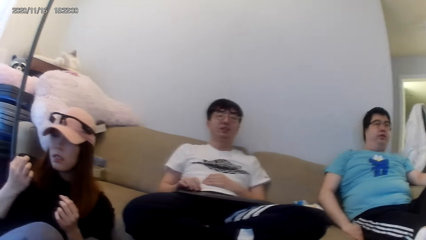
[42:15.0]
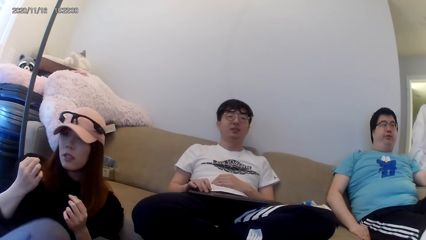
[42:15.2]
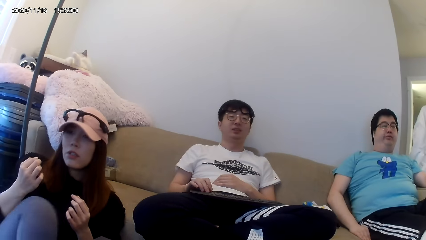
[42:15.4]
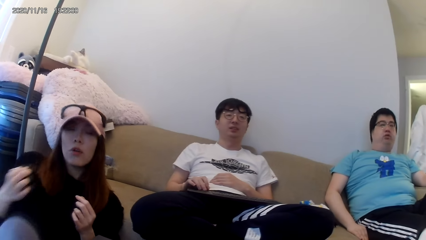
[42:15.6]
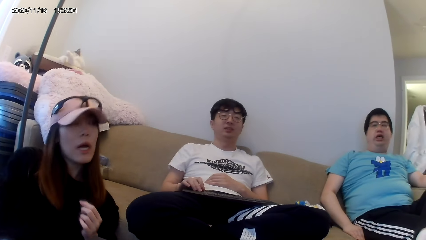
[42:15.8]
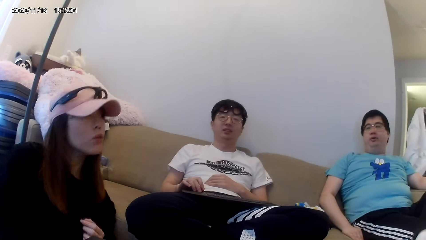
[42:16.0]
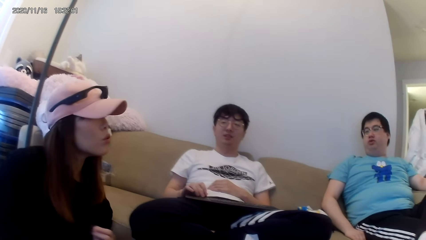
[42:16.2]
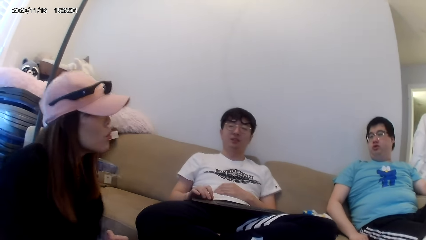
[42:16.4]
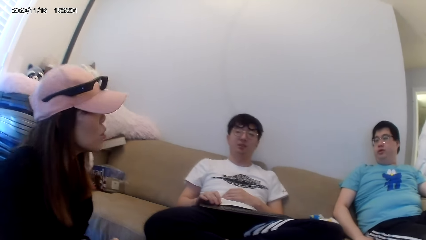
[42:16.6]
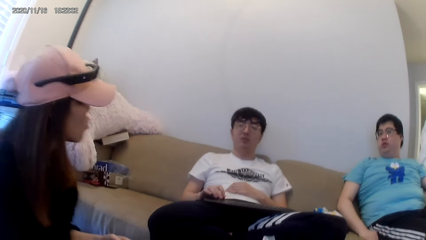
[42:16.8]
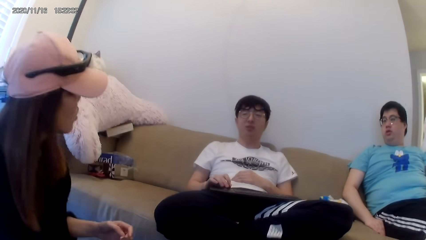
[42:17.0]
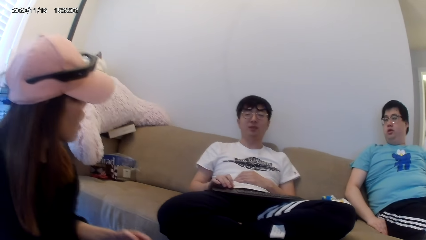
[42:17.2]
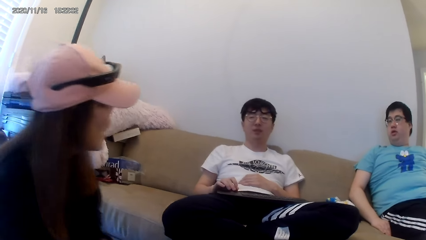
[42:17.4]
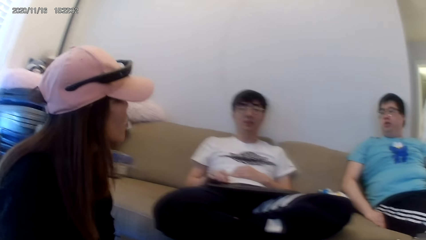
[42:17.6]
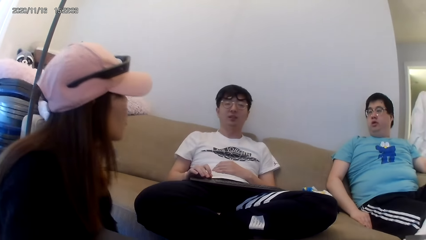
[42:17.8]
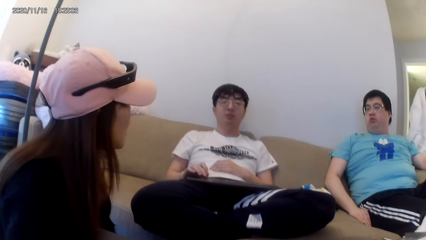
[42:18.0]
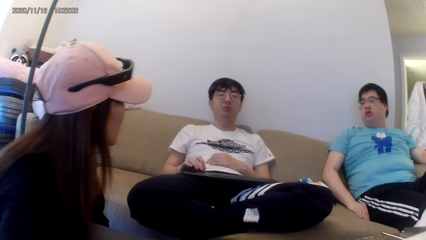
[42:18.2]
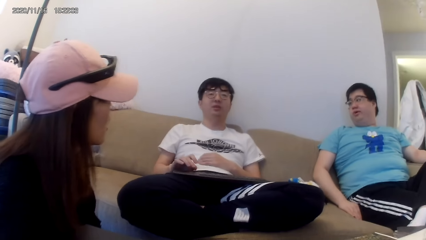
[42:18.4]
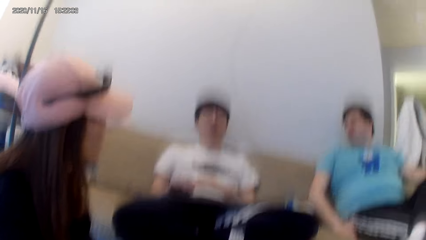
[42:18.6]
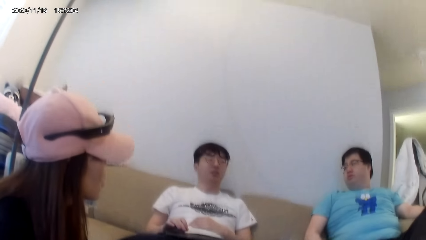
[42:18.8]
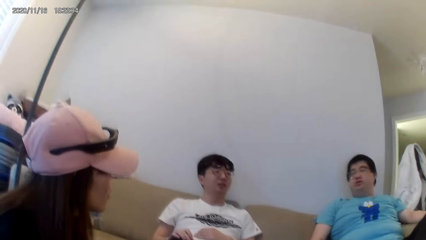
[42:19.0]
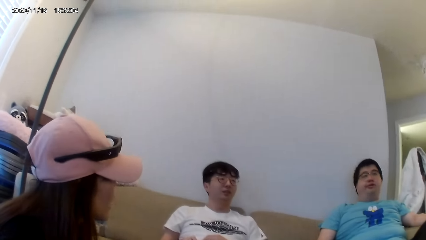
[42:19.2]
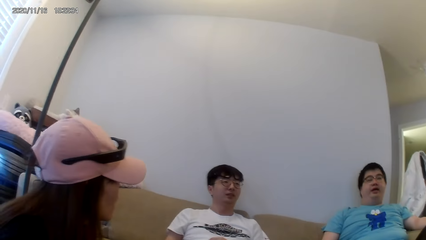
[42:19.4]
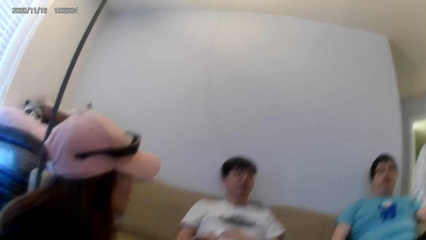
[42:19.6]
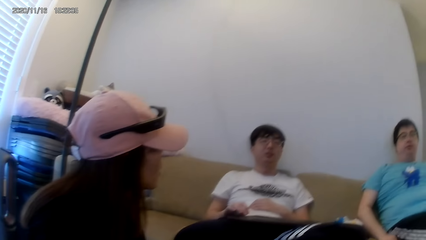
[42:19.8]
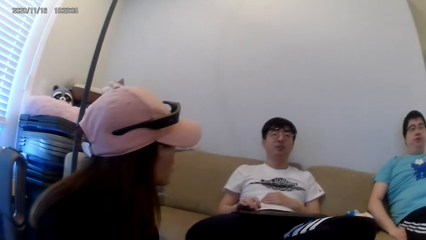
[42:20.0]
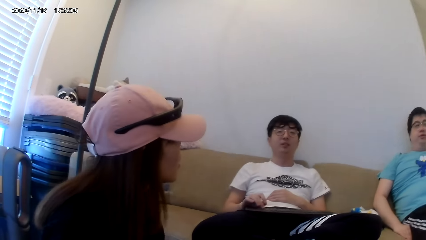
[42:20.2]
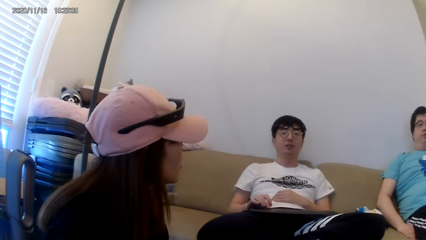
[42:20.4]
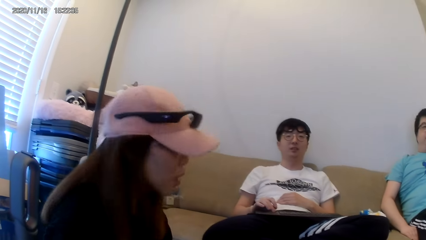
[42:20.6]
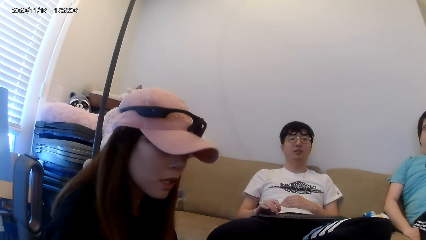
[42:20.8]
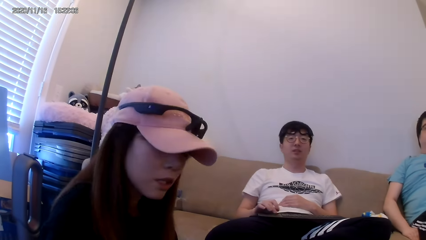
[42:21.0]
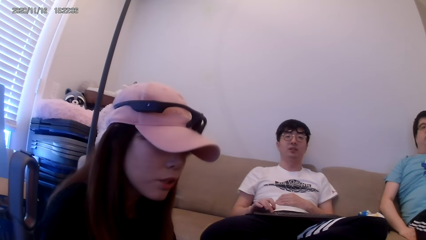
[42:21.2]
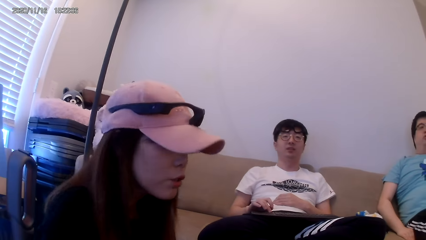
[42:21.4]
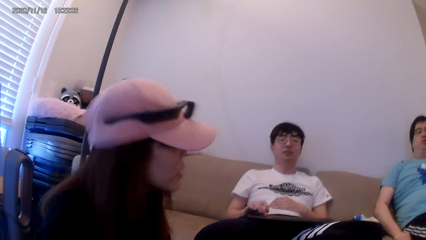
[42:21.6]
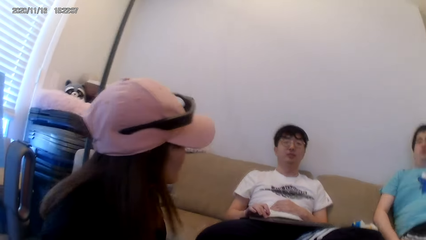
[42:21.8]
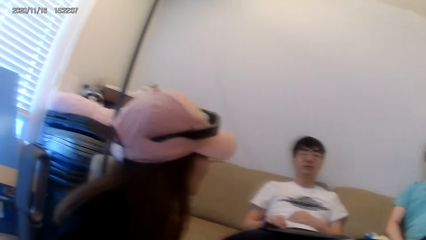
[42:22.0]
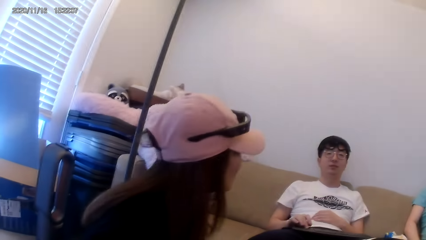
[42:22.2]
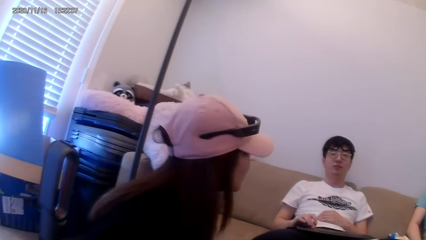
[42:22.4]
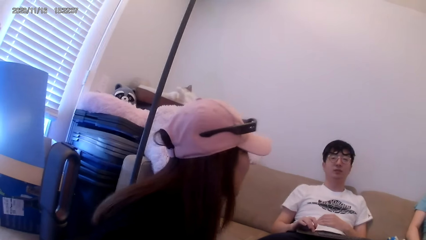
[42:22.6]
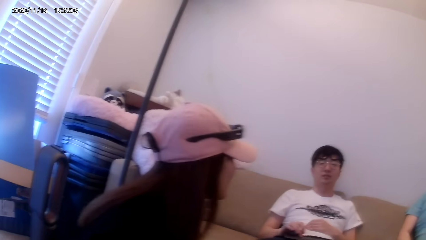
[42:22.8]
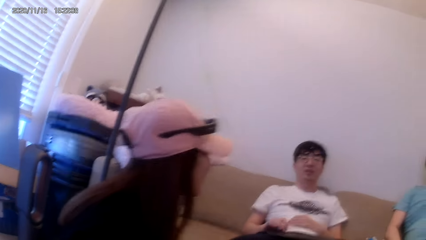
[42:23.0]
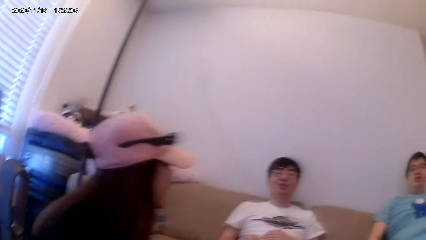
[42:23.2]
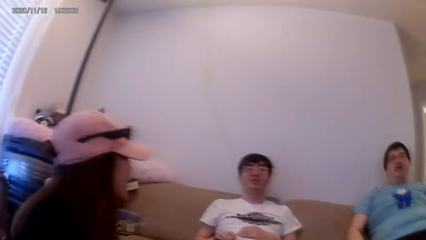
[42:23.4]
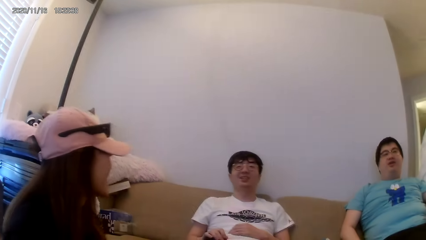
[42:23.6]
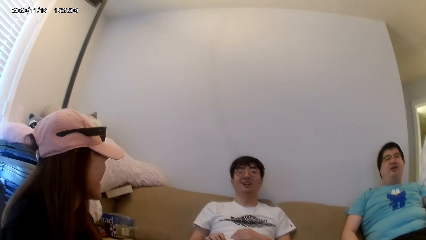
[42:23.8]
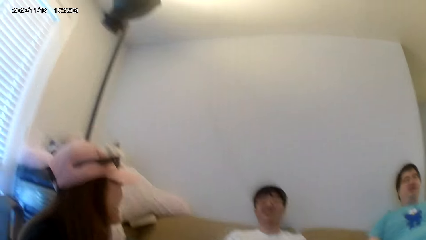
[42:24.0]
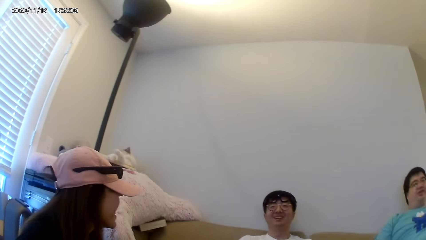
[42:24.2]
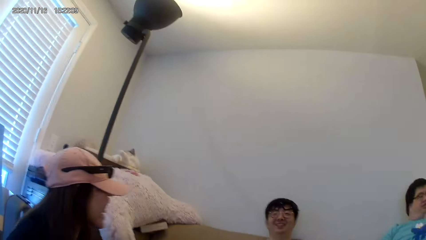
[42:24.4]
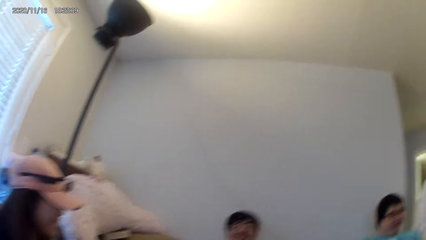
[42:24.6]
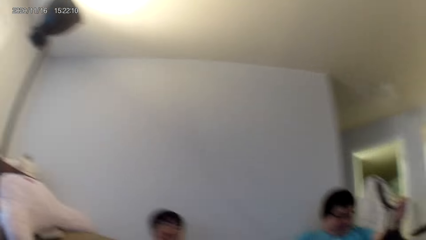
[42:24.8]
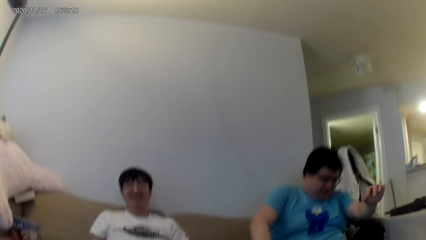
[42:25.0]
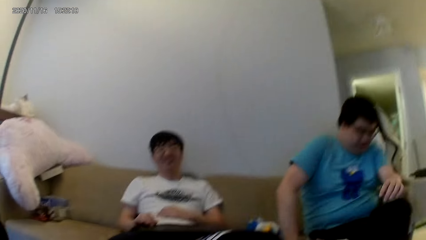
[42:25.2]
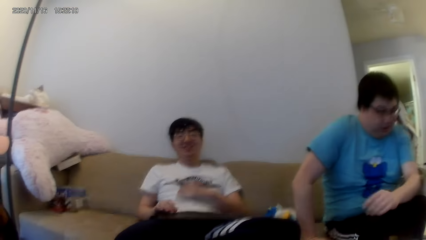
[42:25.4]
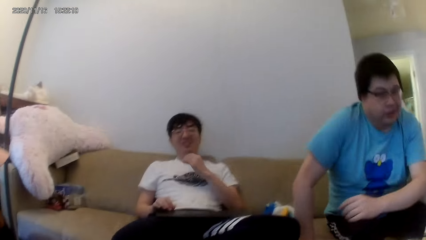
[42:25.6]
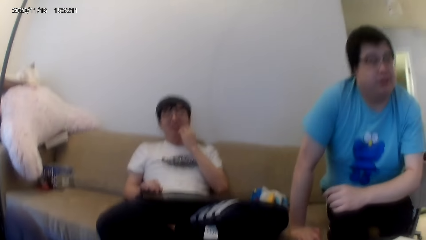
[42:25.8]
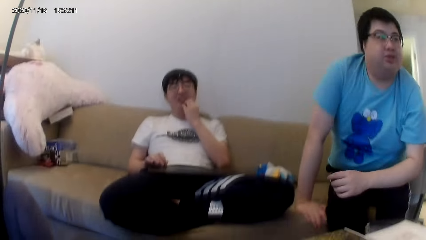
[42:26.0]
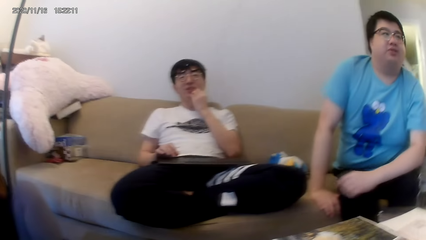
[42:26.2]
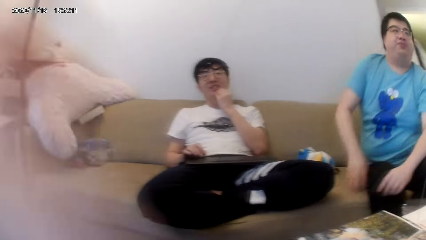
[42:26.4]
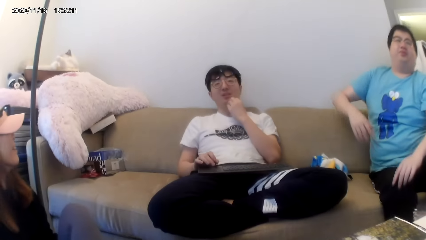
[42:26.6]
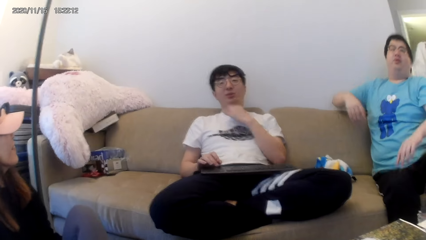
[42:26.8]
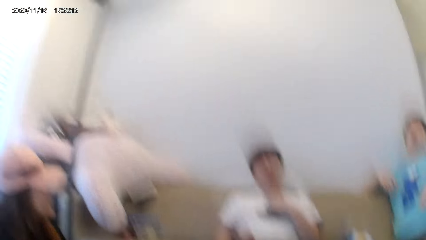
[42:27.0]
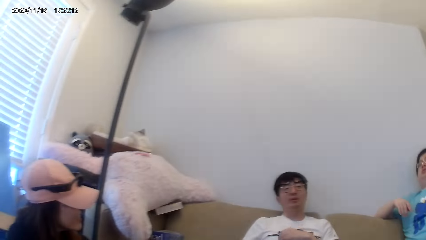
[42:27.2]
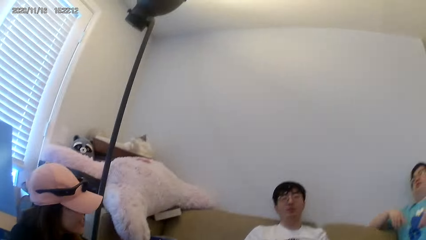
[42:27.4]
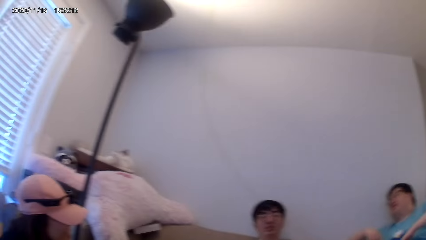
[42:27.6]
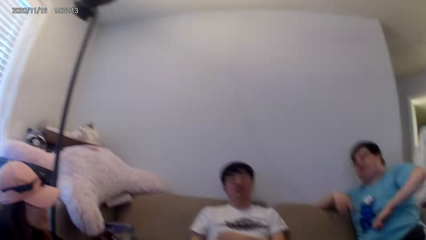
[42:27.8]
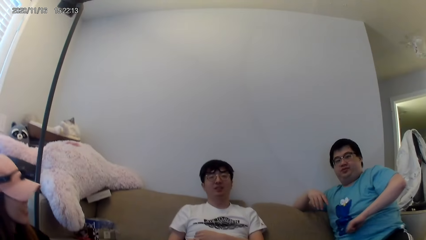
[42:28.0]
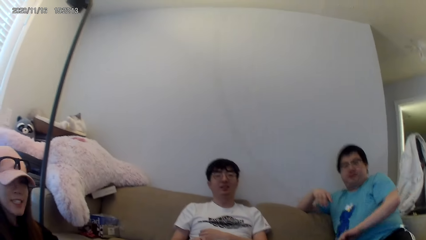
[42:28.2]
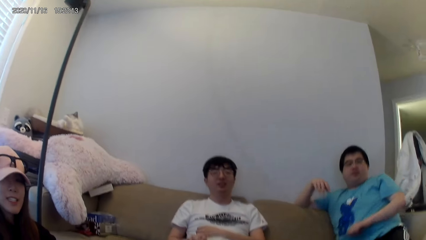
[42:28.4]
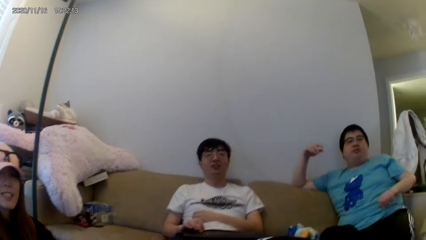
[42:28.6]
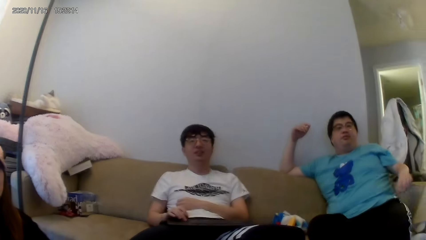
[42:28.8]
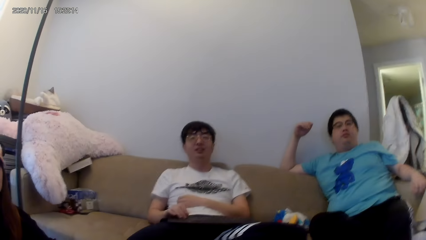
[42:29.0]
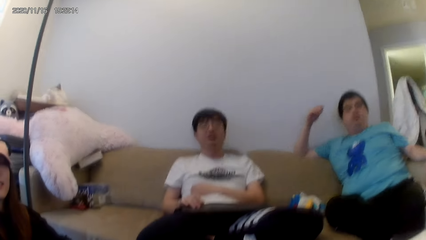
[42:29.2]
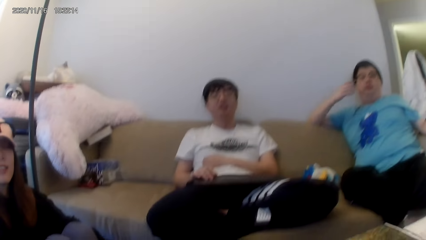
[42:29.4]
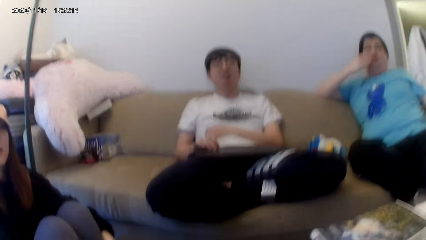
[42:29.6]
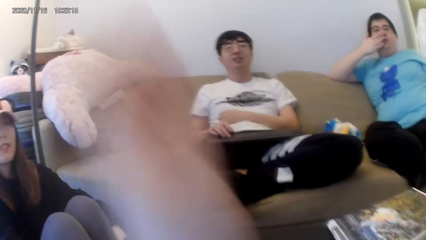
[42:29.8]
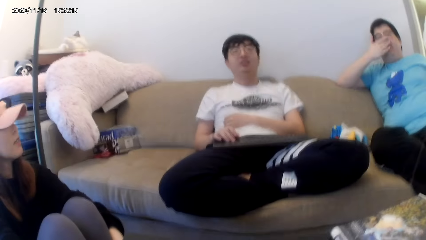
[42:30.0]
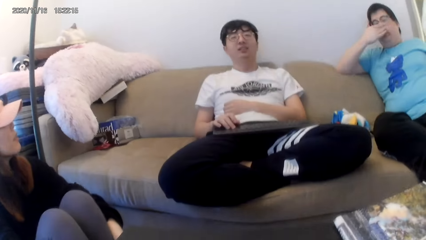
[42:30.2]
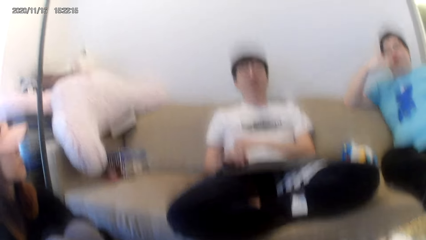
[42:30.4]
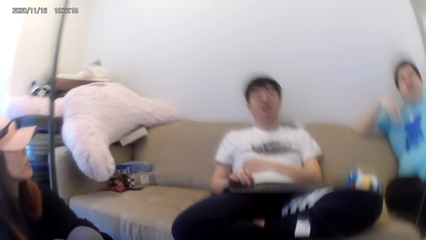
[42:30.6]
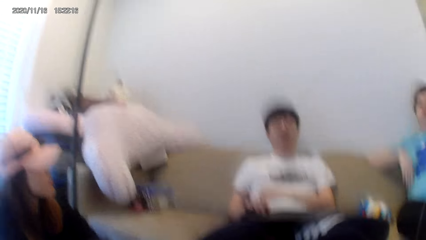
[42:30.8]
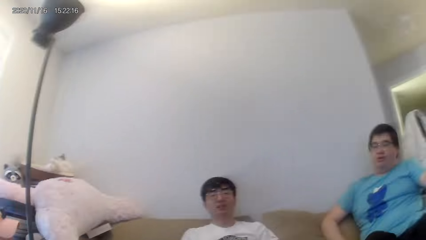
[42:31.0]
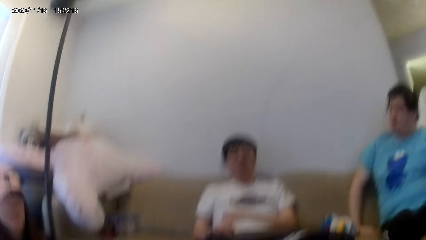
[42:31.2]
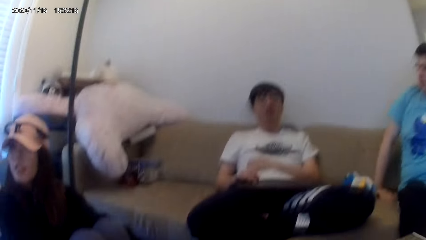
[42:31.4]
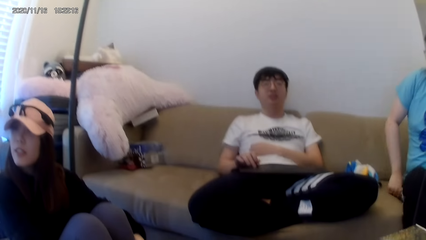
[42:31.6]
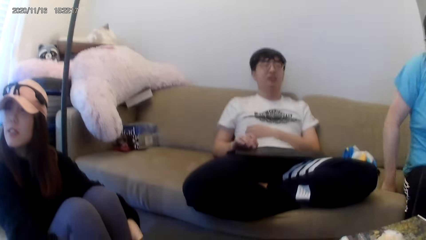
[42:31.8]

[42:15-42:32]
The woman interacts with friends. The camera wearer interacts with friends. They do a hand gesture.
